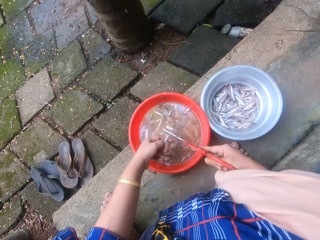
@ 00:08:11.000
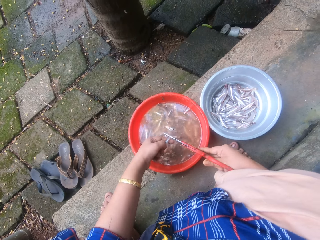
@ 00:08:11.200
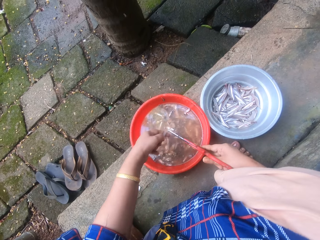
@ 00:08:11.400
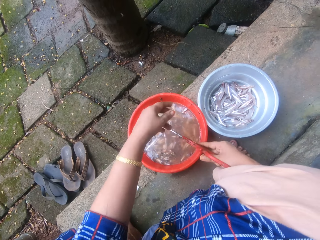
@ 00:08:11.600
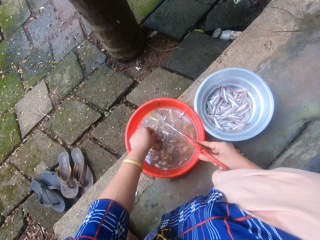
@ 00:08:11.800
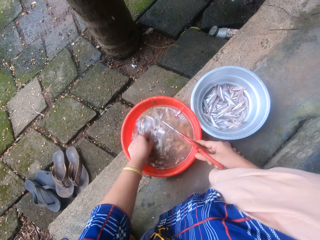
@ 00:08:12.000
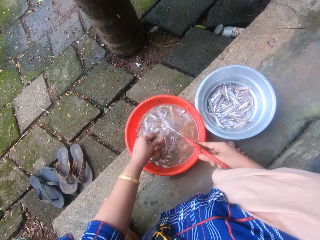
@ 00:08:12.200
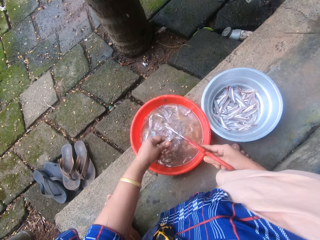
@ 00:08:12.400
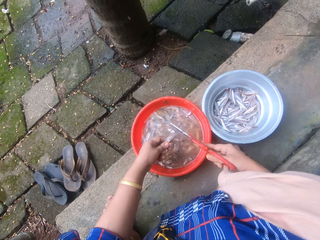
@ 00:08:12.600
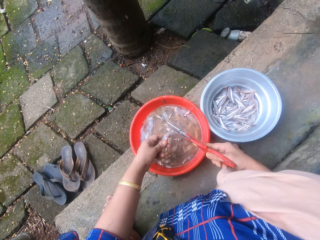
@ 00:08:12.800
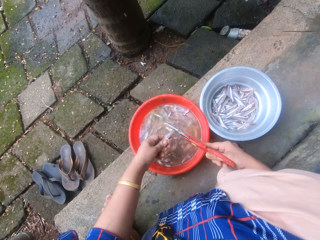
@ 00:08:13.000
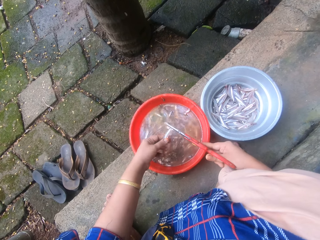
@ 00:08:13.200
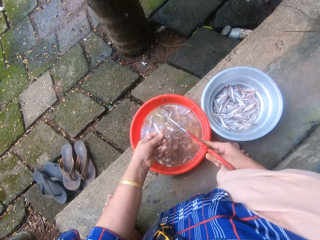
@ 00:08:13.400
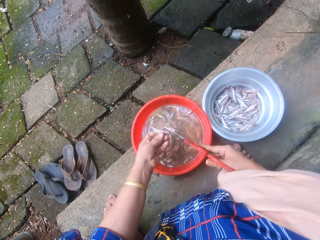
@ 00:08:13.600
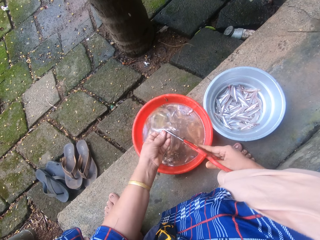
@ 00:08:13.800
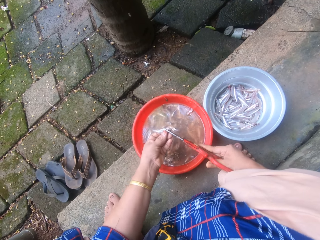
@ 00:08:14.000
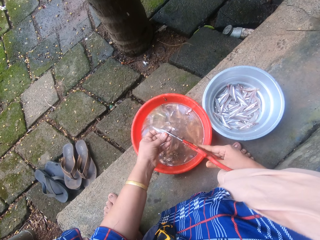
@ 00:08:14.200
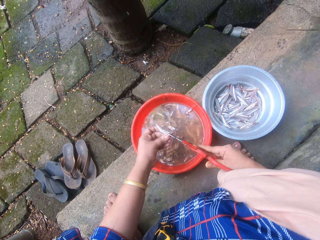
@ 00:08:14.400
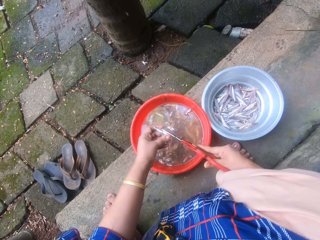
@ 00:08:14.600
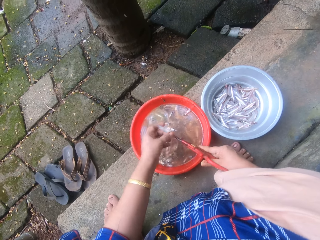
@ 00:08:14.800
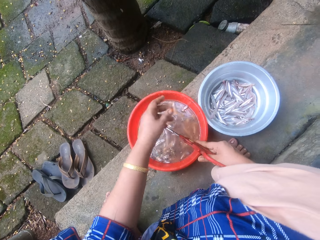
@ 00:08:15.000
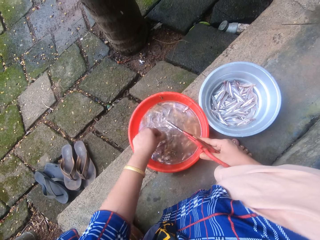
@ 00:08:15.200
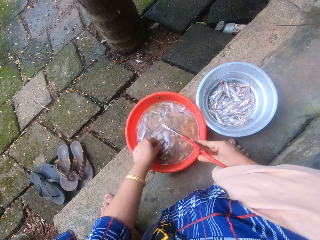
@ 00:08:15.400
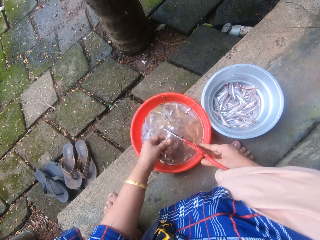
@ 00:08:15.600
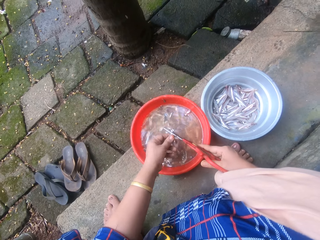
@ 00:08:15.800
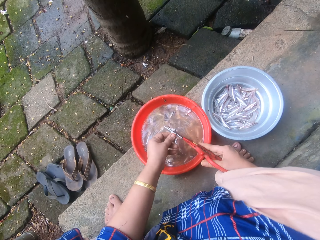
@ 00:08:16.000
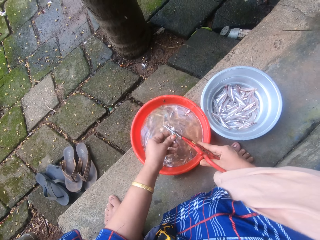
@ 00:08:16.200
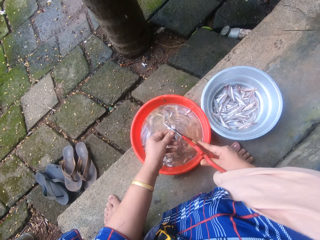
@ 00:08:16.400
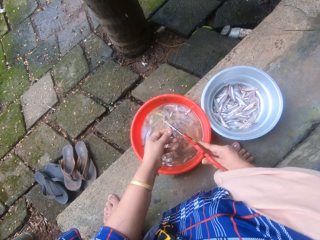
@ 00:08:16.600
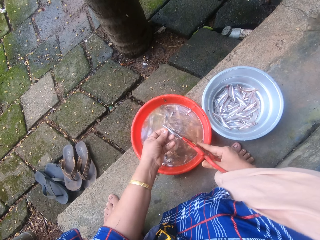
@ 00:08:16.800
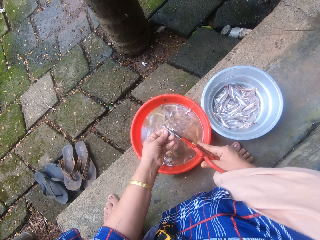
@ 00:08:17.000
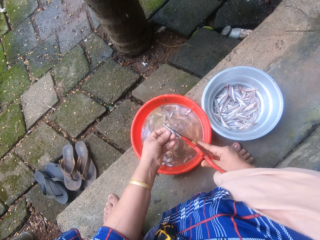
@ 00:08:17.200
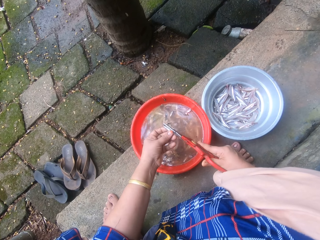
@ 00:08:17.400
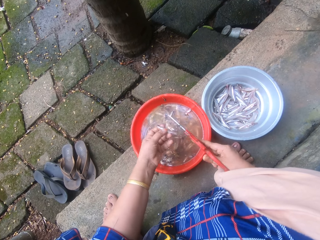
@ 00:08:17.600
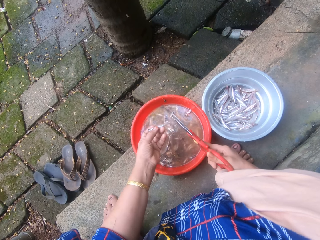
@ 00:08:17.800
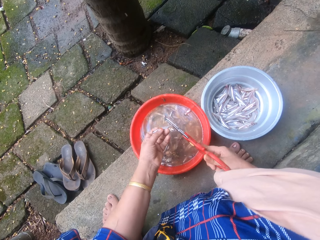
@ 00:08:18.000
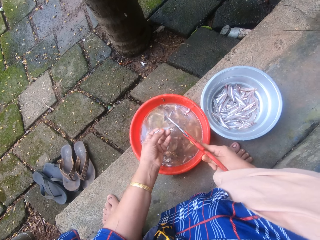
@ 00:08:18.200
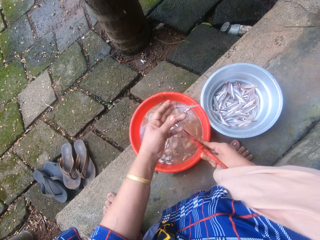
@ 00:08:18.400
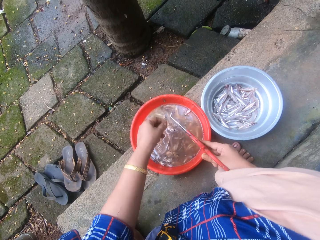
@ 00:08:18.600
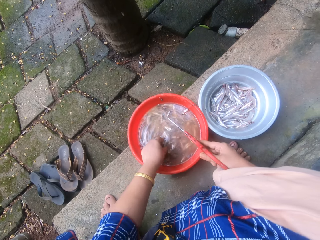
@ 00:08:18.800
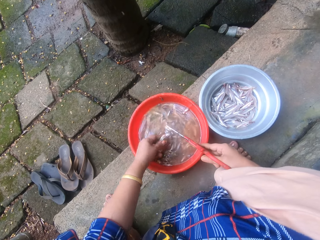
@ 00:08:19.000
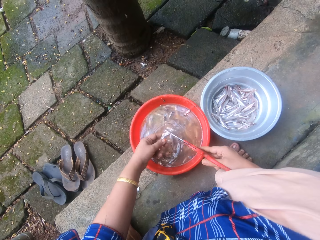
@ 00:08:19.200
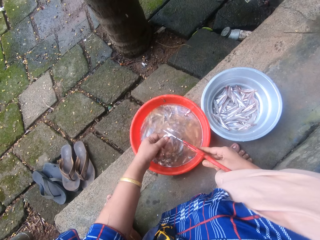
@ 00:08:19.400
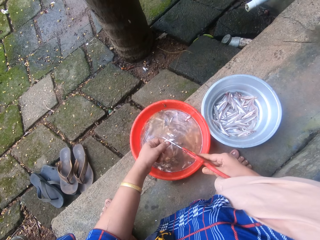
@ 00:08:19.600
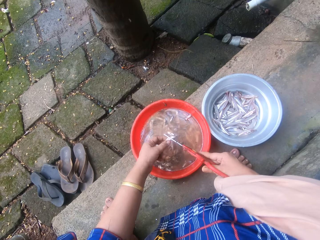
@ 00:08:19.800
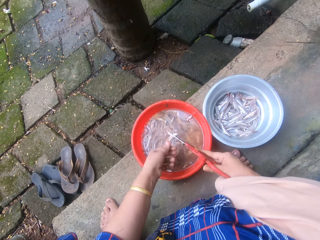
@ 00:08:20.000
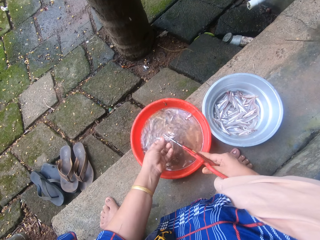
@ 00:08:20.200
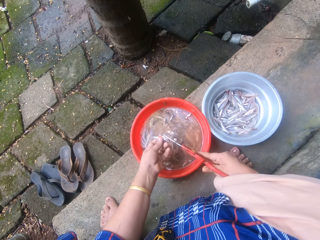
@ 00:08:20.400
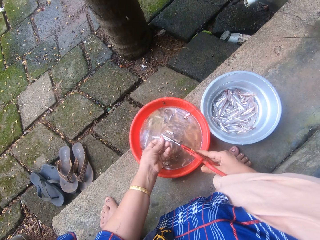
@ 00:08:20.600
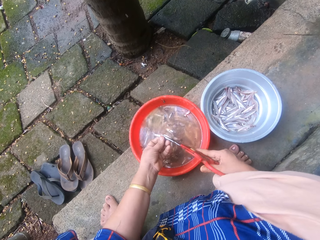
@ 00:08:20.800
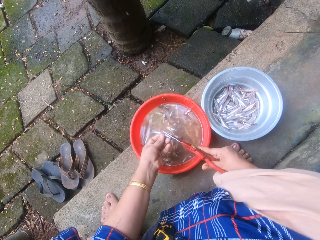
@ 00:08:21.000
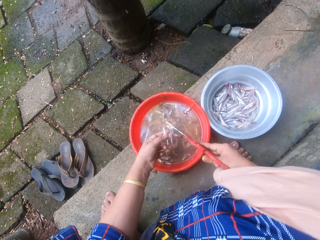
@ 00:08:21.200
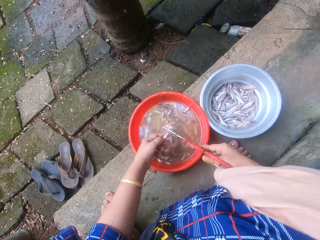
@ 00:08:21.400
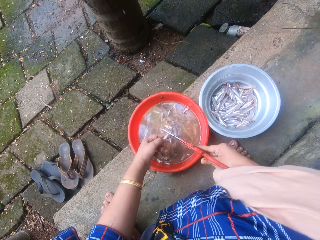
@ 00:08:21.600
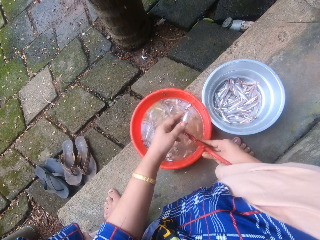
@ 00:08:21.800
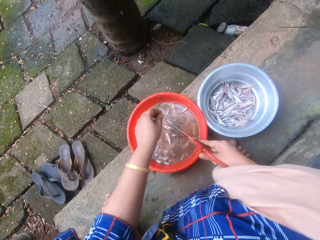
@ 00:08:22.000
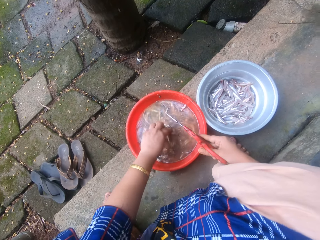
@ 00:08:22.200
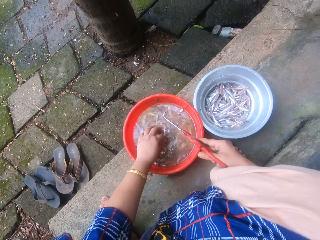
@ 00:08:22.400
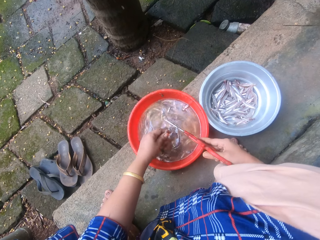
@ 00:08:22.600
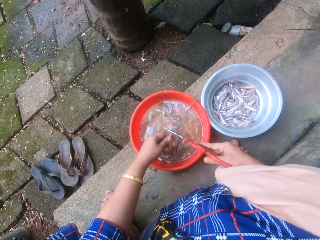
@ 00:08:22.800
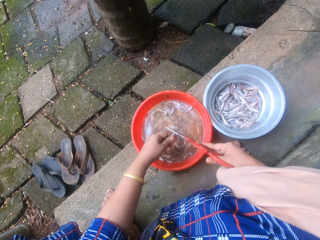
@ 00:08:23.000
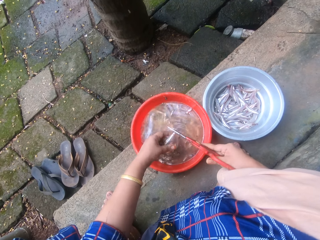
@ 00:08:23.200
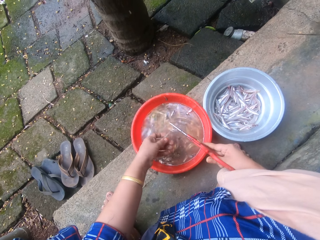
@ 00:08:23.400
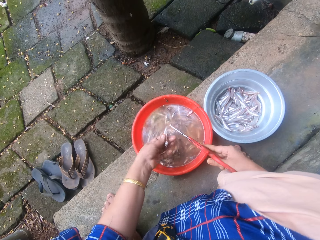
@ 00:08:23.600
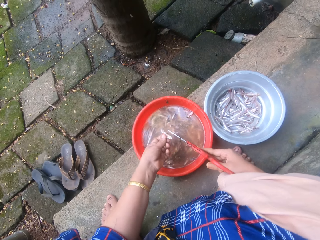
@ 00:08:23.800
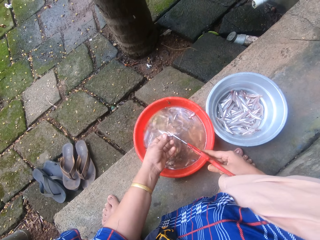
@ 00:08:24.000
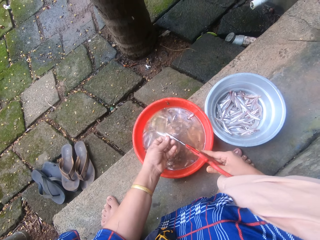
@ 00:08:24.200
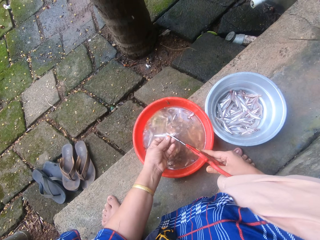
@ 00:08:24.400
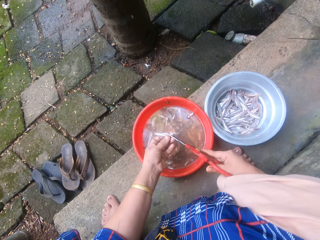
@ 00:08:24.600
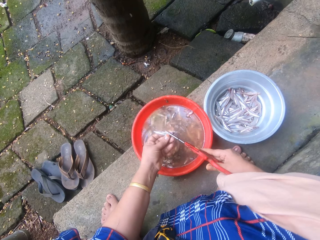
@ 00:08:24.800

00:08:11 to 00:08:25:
The camera wearer throws the sand eel into the metal bowl sieve. She picks the sand eel from the bowl of sand eels with her left hand. She trims the head and tail of the sand eel with the scissors. She throws the sand eel into the metal bowl sieve. She picks the sand eel from the bowl of sand eels with her left hand. She trims the head and tail of the sand eel with the scissors. She throws the sand eel into the metal bowl sieve. She picks the sand eel from the bowl of sand eels with her left hand. She trims the head and tail of the sand eel with the scissors. She throws the sand eel into the metal bowl sieve. She picks the sand eel from the bowl of sand eels with her left hand. She trims the head and tail of the sand eel with the scissors.

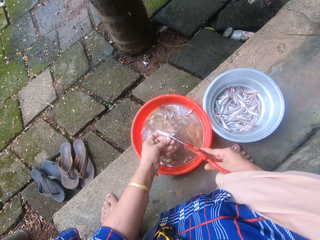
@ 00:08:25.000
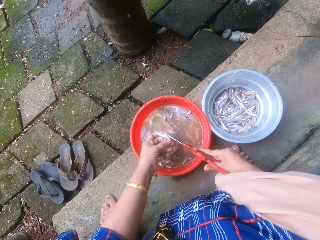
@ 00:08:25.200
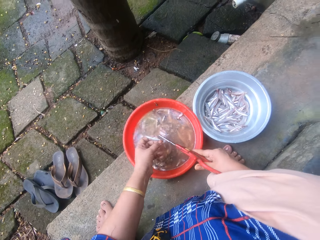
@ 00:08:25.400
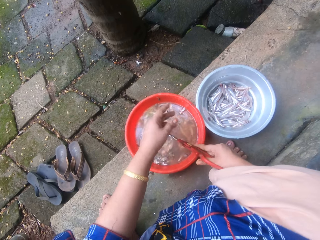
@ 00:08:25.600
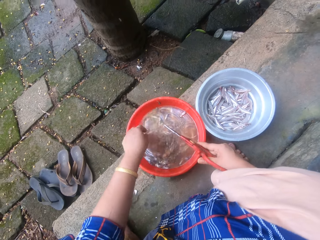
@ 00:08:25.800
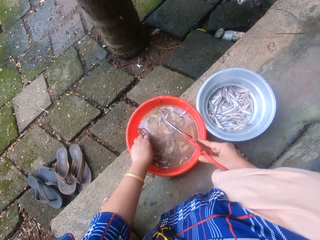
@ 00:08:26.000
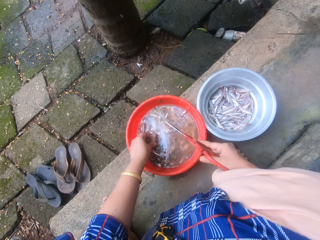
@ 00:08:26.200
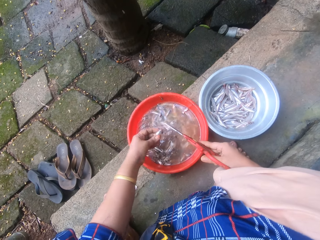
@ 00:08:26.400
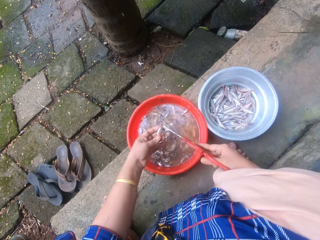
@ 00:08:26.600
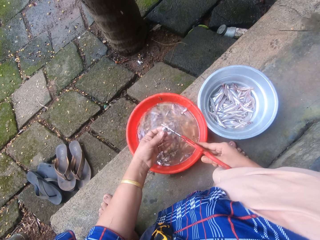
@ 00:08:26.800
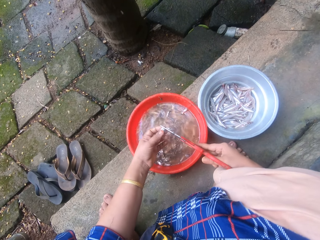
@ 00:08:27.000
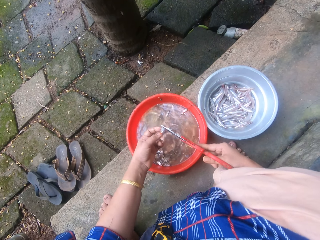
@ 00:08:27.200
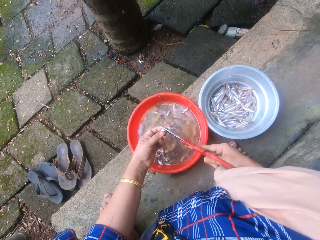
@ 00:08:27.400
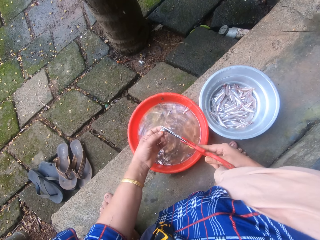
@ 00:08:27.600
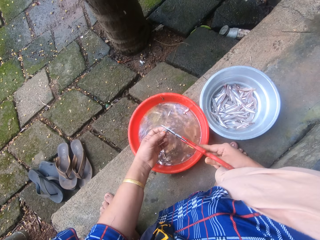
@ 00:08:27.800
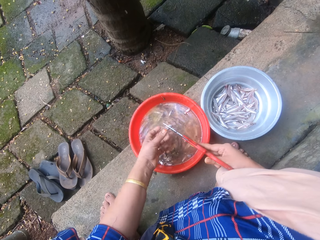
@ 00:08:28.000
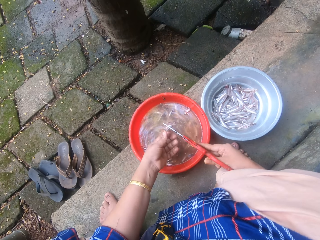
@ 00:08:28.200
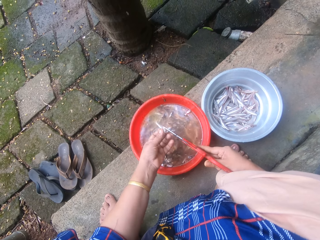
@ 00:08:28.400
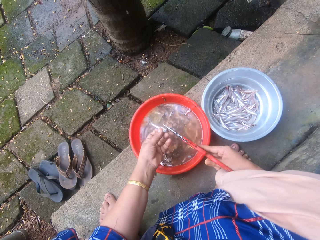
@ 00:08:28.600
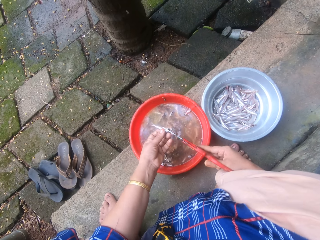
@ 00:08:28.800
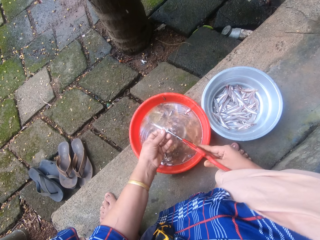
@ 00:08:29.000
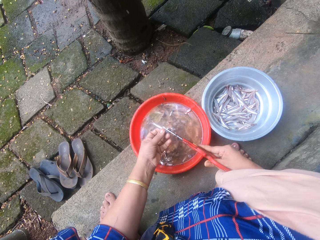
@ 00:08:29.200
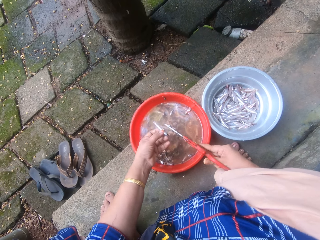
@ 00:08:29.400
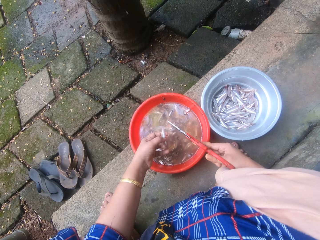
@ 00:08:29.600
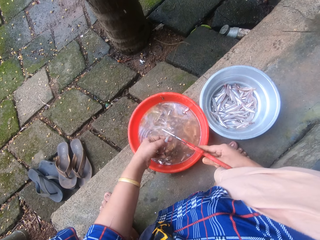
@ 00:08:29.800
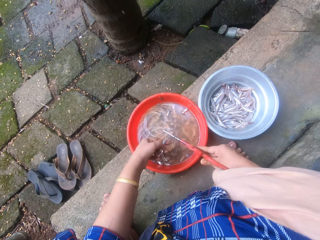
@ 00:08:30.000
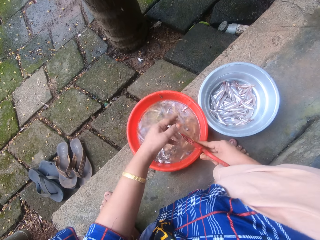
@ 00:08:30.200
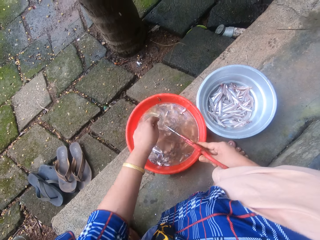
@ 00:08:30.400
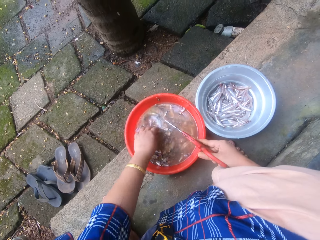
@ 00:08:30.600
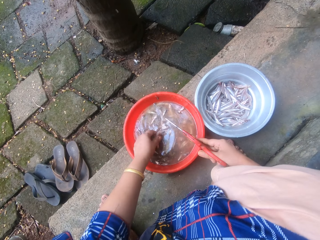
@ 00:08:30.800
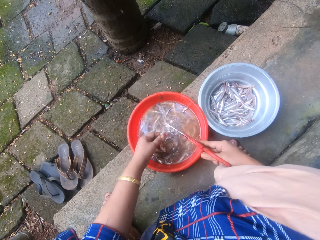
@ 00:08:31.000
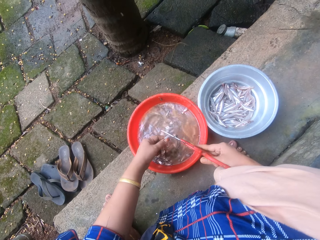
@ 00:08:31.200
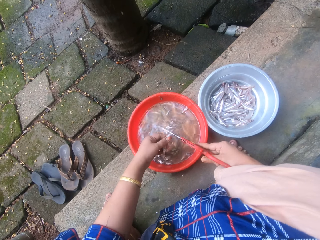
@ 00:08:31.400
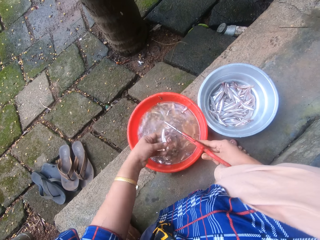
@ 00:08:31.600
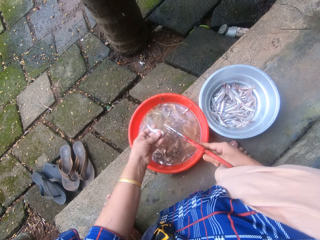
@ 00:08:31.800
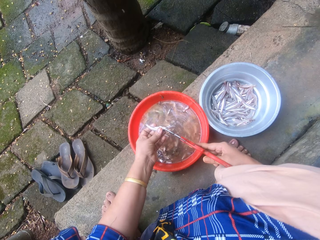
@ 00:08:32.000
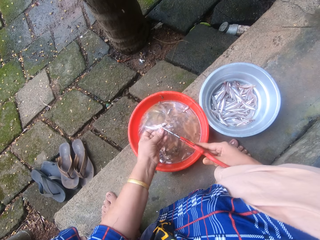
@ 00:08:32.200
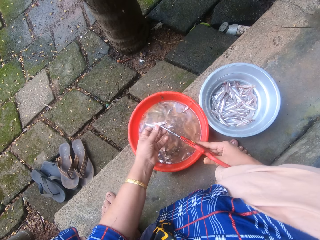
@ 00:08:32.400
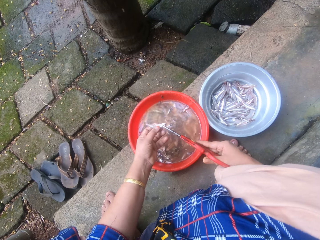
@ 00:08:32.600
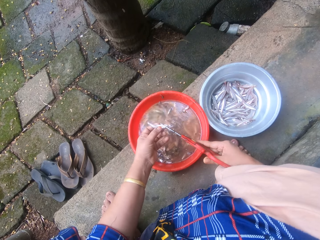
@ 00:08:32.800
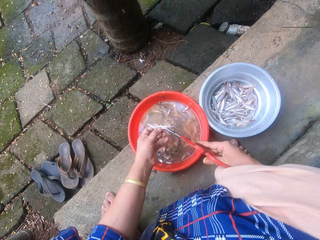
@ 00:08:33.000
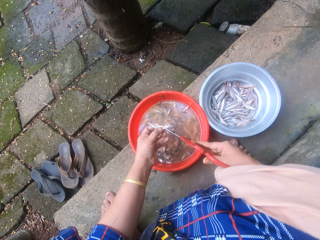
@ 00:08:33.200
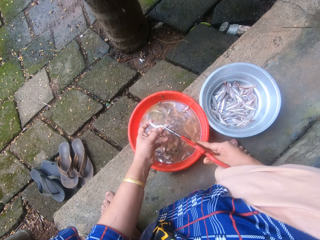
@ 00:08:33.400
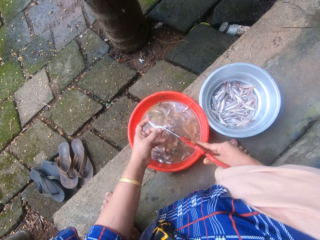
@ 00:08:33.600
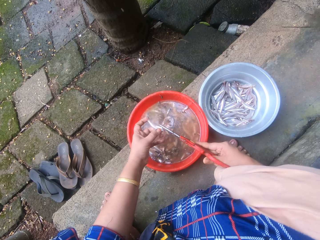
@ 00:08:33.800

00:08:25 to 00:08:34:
The camera wearer throws the sand eel into the metal bowl sieve. She picks the sand eel from the bowl of sand eels with her left hand. She trims the head and tail of the sand eel with the scissors. She throws the sand eel into the metal bowl sieve. She picks the sand eel from the bowl of sand eels with her left hand. She trims the head and tail of the sand eel with the scissors.
